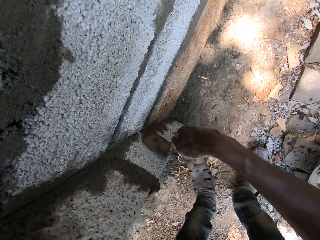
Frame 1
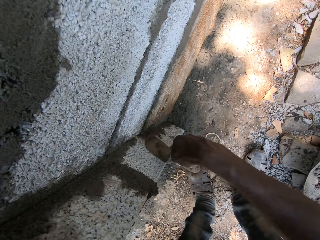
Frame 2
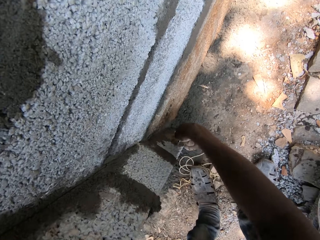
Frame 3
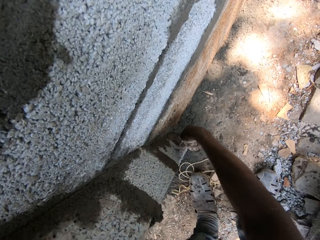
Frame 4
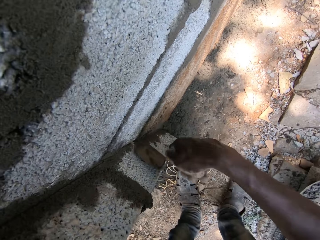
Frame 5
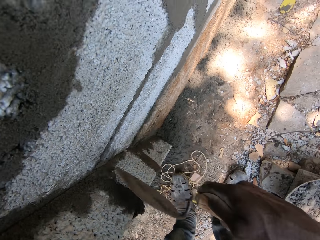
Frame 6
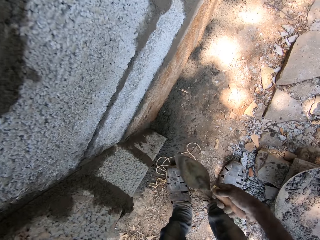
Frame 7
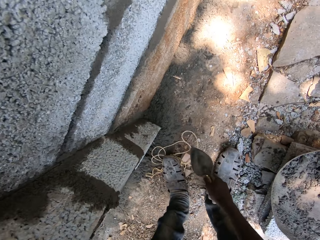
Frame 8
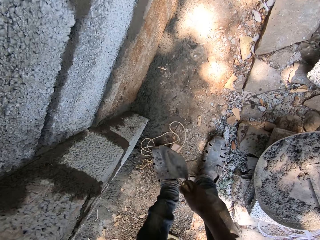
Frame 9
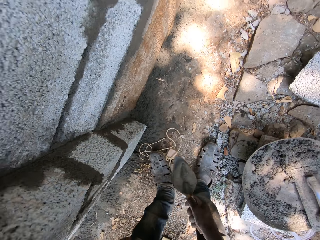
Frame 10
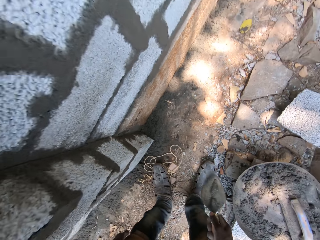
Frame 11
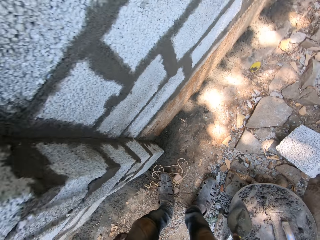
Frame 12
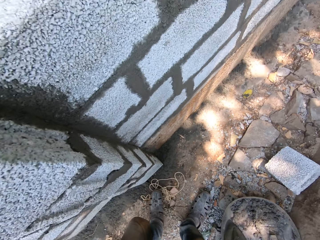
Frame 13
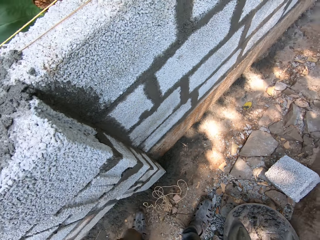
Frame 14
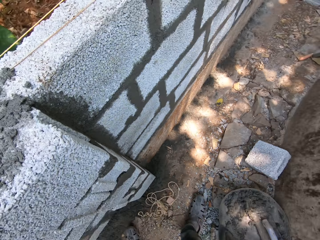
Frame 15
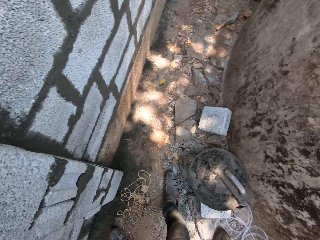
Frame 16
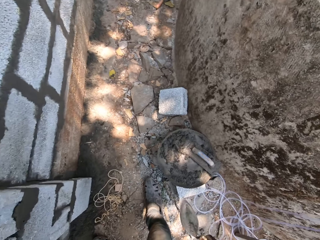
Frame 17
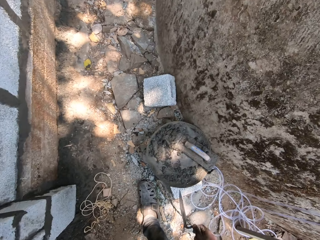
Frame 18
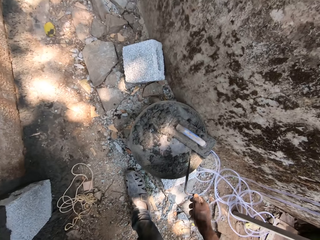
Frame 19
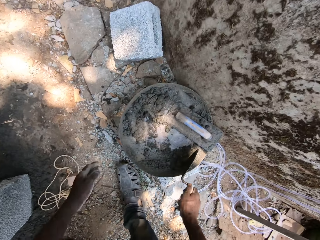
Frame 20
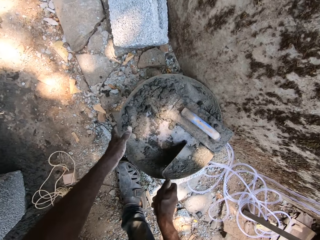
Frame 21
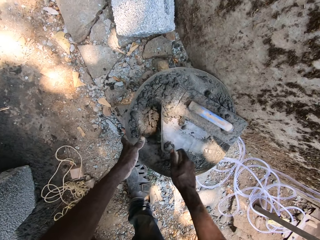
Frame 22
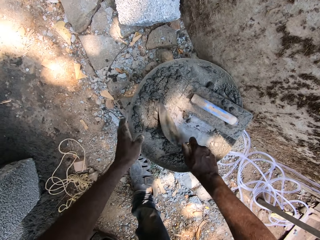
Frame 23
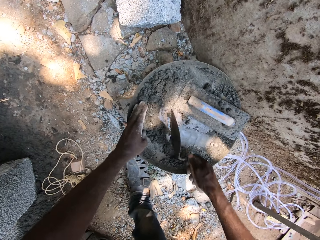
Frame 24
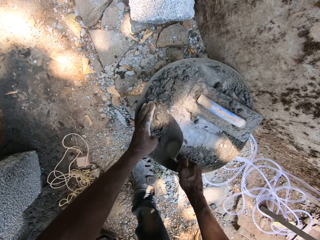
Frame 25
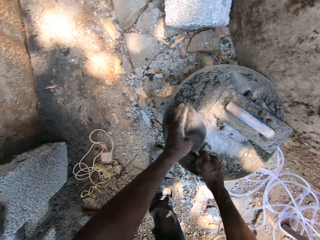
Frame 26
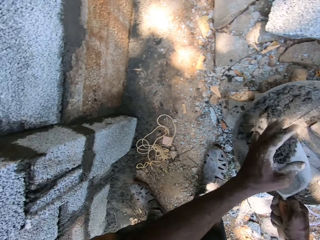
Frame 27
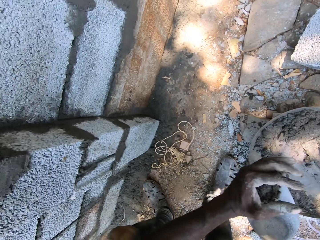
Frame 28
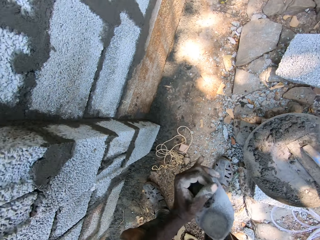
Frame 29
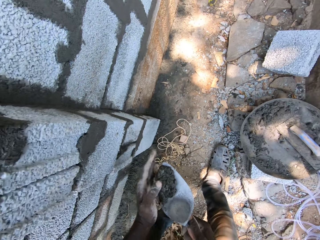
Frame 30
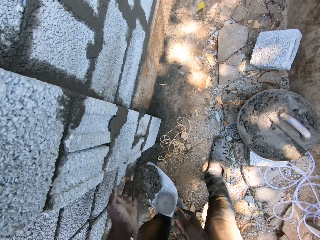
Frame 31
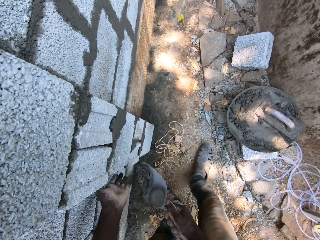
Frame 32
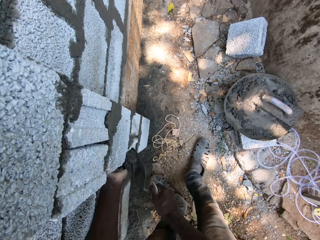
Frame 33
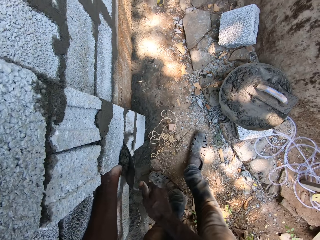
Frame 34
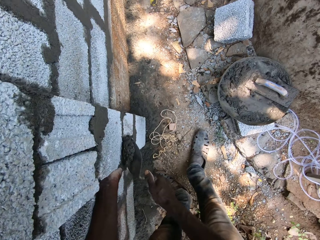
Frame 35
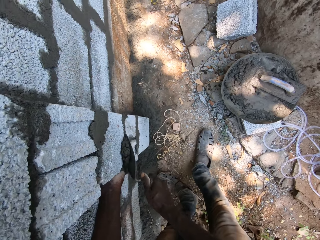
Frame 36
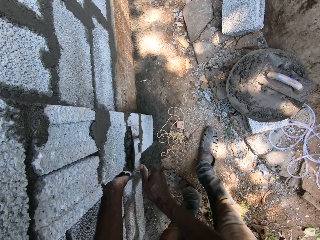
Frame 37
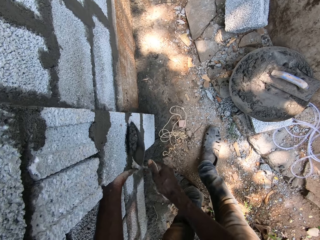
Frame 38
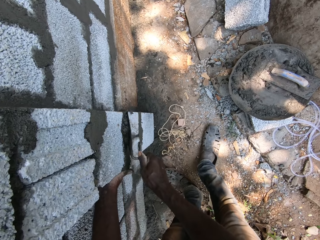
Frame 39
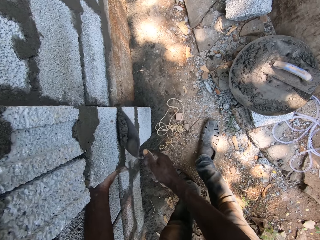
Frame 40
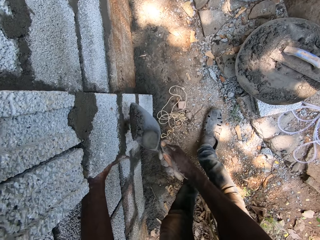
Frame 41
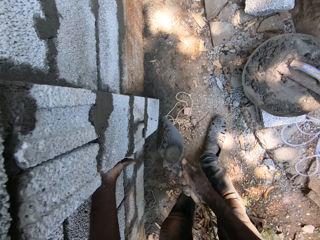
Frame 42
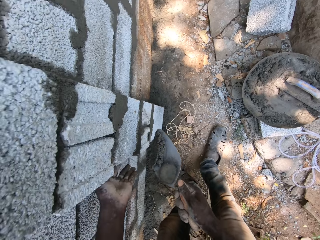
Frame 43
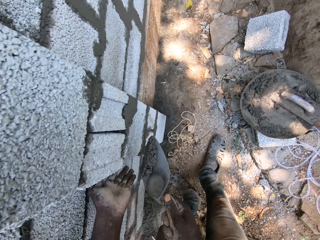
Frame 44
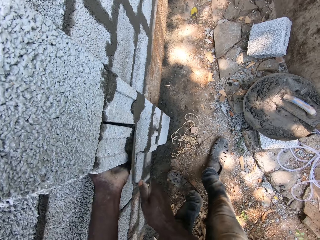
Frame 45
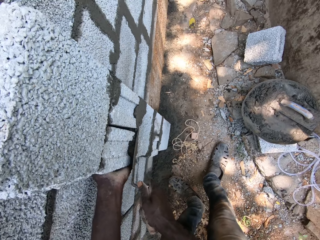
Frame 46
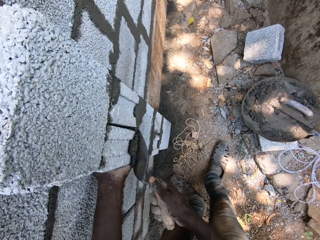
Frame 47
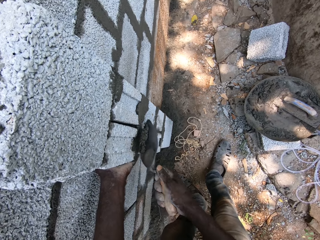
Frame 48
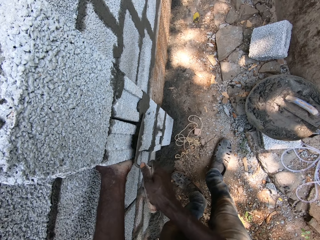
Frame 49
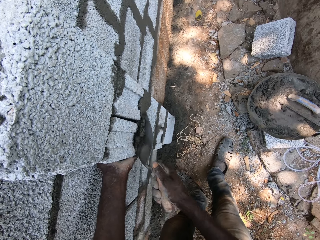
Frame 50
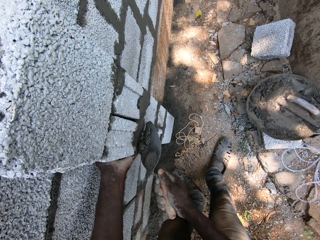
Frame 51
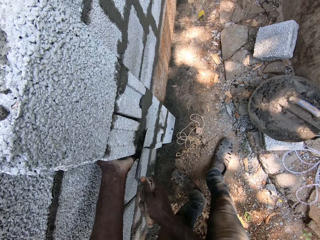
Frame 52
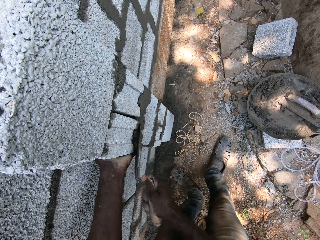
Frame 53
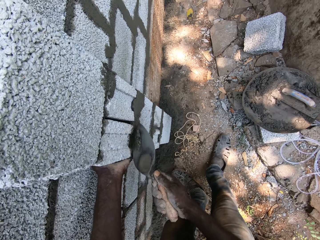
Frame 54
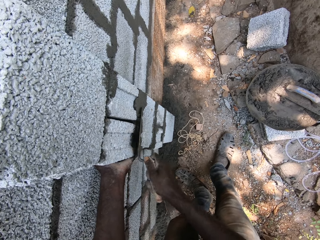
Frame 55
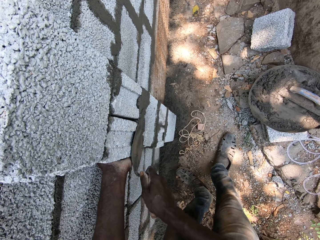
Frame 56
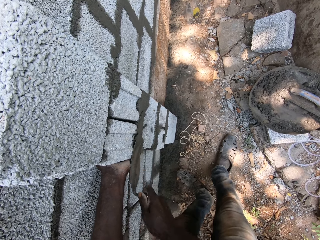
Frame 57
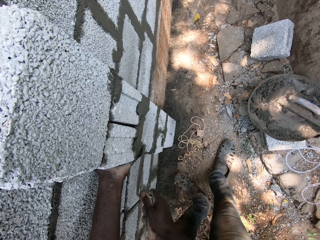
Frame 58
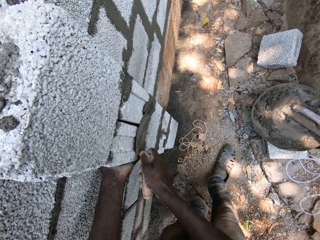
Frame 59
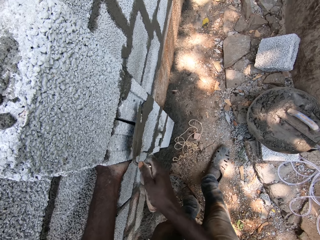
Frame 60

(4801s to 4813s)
The camera wearer scoops mortar from the head pan with the hand trowel in his right hand. He holds a cement mixture container with the left hand. He plasters the block with mortar. He applies cement mixture on the wall blocks.

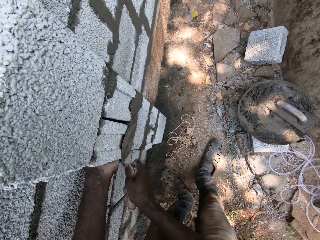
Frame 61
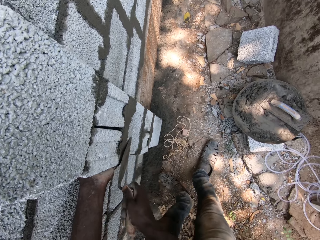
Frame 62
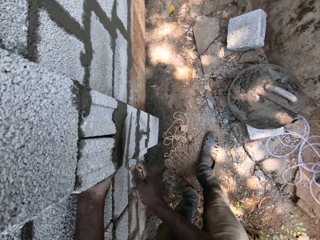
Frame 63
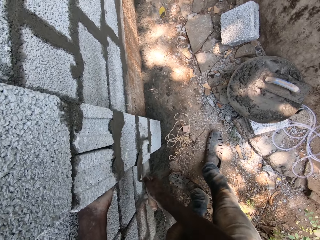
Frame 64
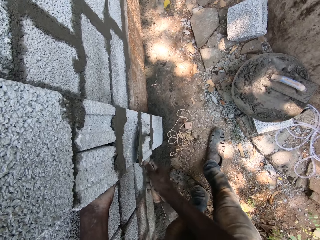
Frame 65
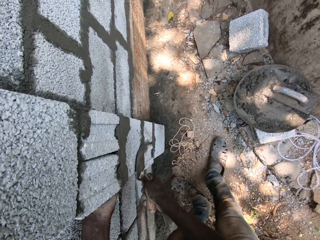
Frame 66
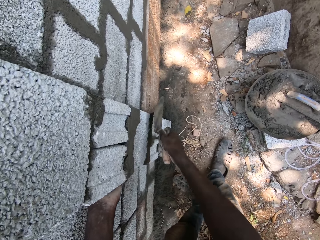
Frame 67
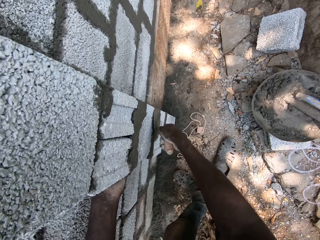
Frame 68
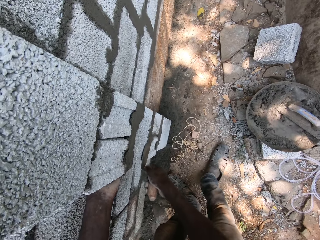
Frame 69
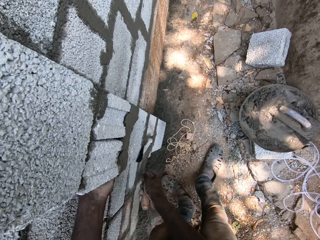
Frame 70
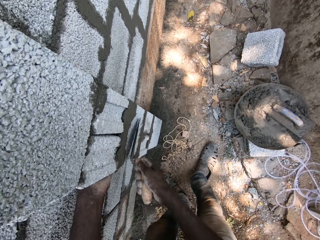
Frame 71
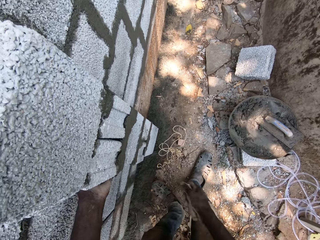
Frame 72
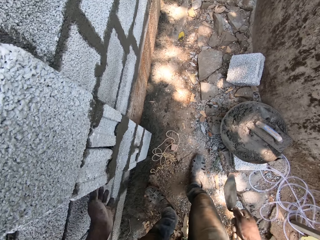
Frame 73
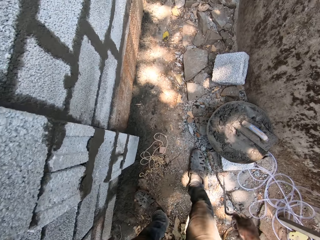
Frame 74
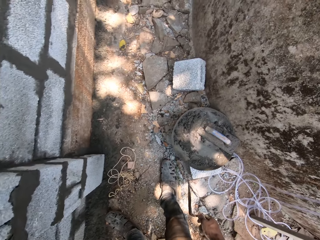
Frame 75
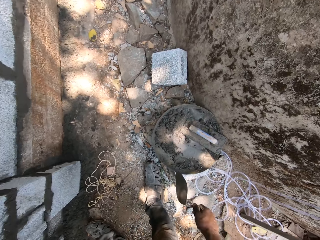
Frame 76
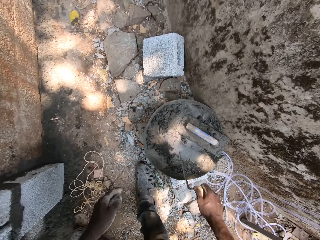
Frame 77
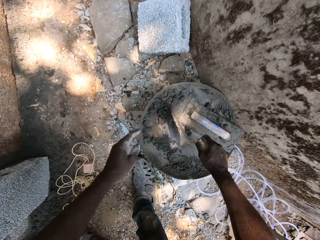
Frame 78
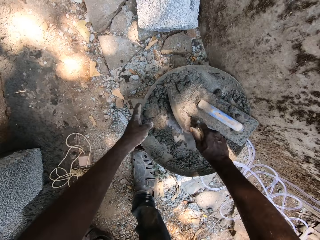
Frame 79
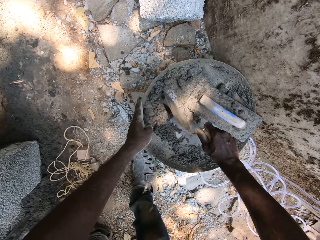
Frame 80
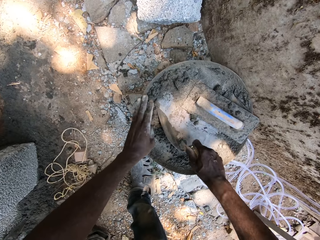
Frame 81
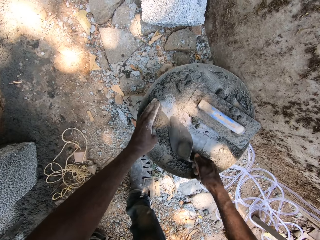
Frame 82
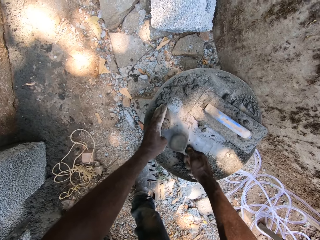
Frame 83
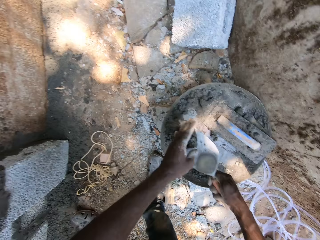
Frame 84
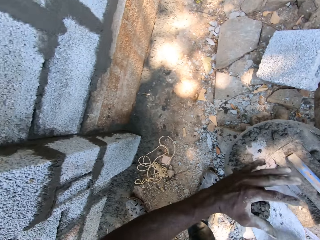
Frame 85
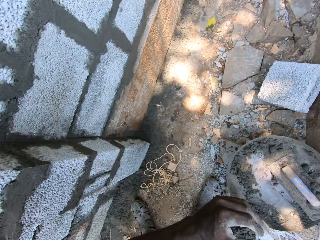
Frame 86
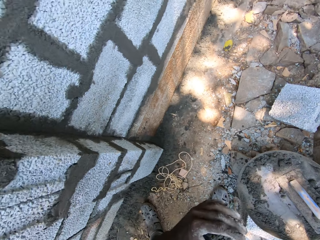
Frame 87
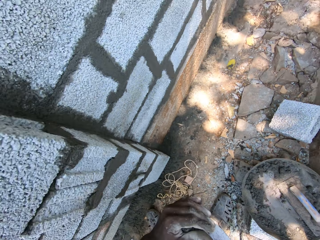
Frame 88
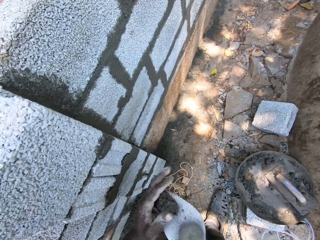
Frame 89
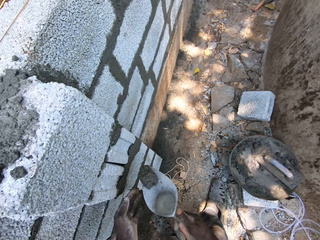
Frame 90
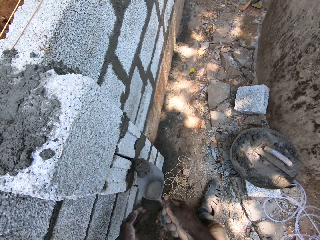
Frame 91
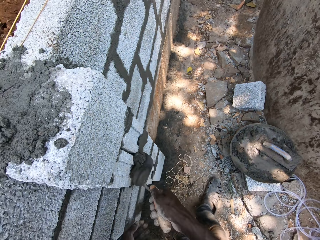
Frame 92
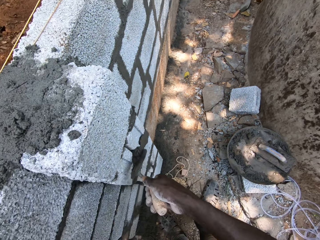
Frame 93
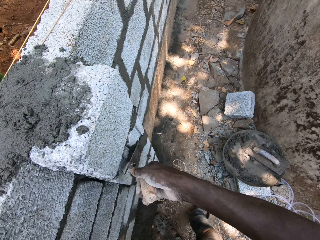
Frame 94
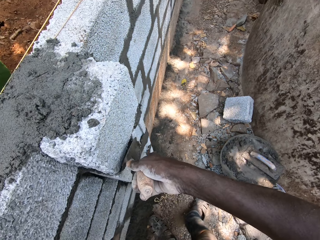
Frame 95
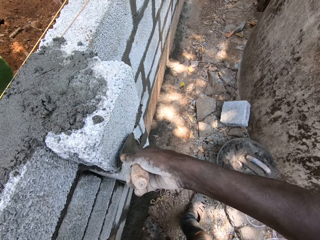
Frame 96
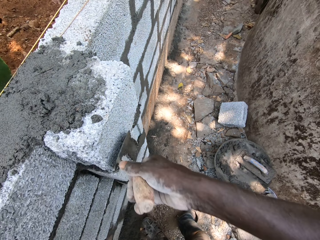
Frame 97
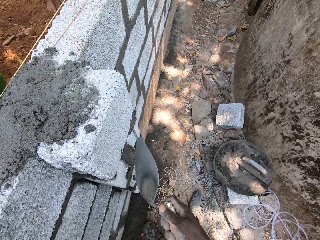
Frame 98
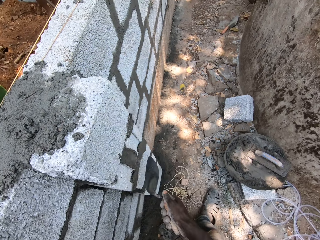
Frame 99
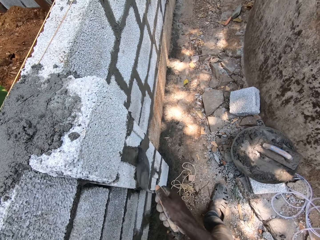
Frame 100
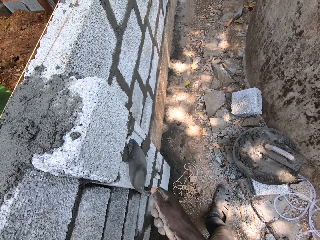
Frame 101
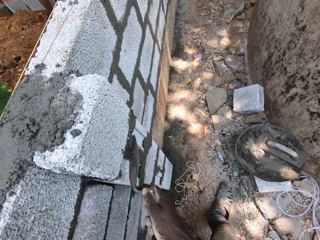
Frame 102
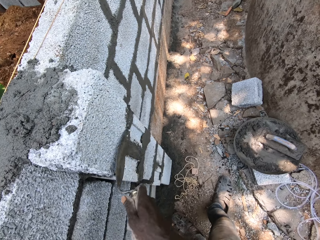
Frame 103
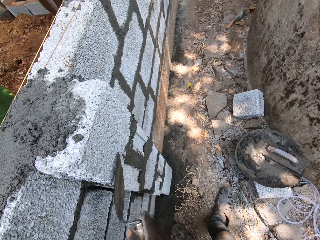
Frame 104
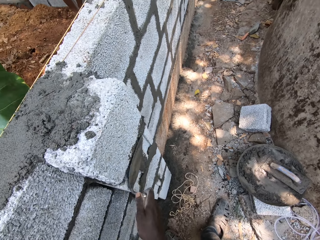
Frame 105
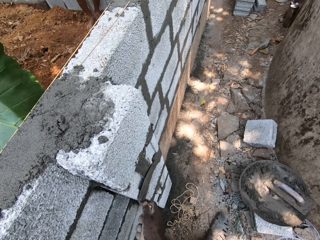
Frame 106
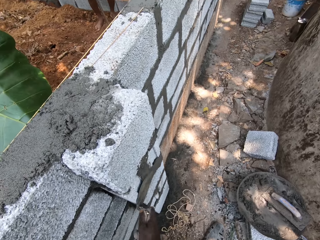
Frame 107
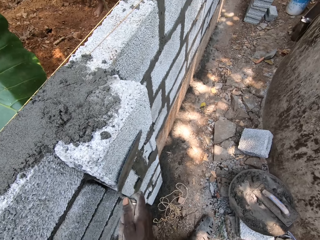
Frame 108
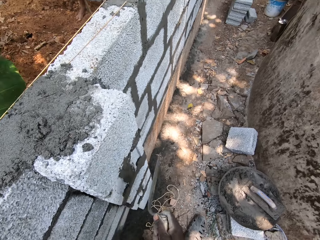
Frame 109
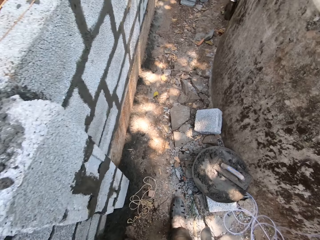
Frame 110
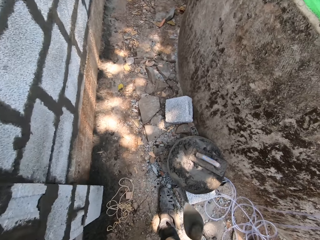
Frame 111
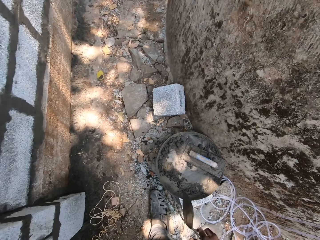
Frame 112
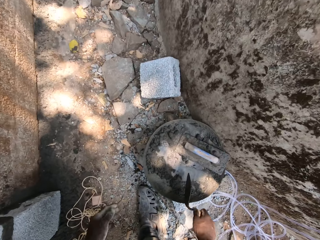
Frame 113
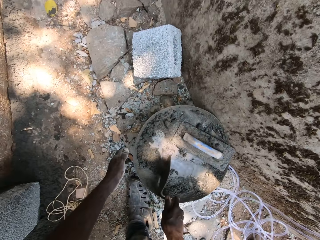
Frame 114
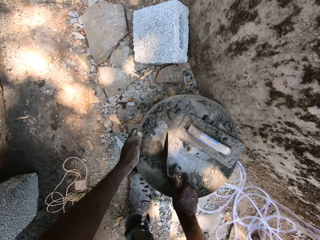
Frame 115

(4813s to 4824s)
The camera wearer scoops mortar from the head pan with the hand trowel in his right hand. He mixes the cement mixture with the trowel. He puts the cement mixture on the trowel with the left hand. He plasters the block with the mortar.
